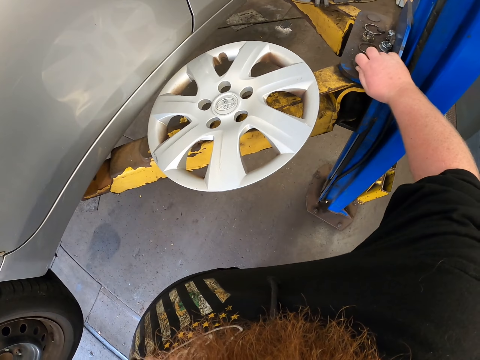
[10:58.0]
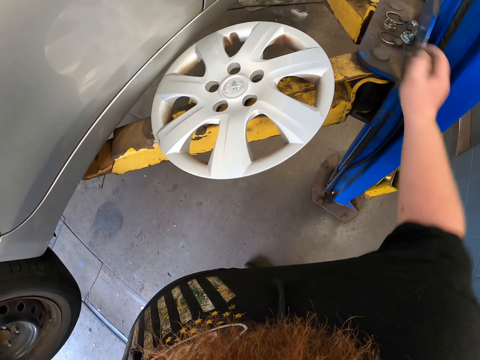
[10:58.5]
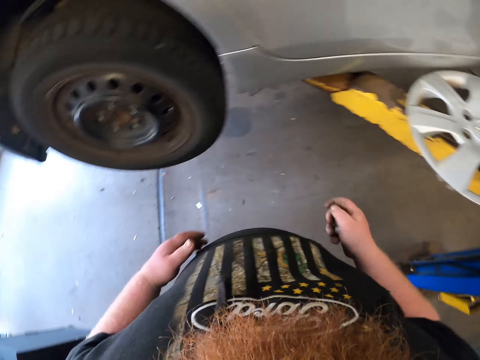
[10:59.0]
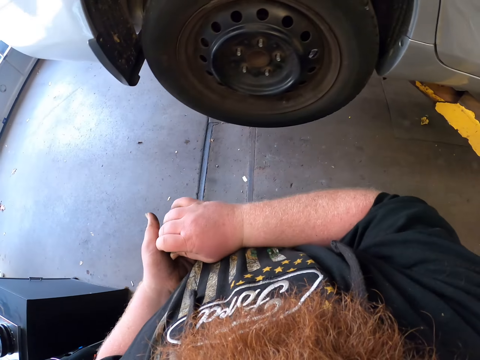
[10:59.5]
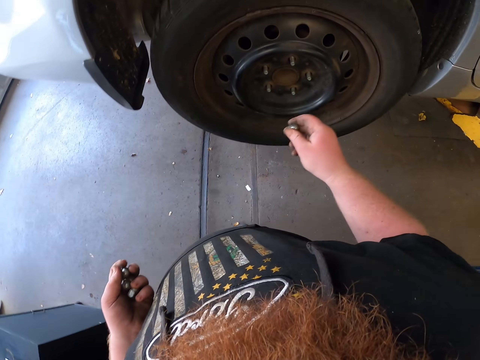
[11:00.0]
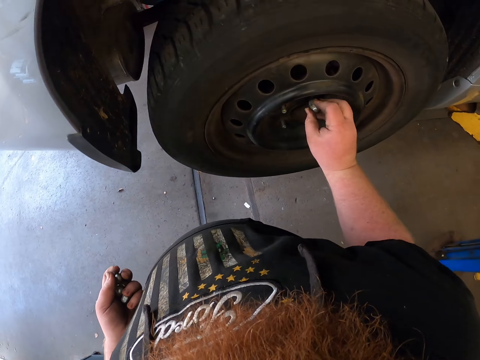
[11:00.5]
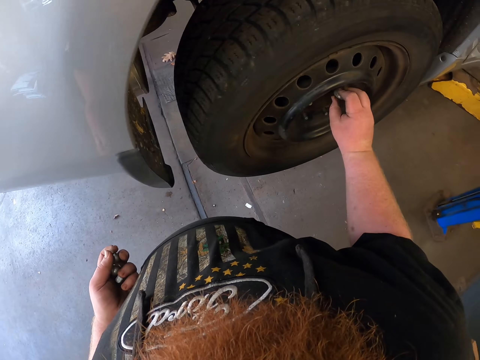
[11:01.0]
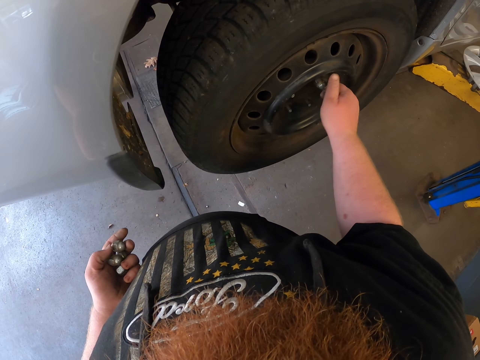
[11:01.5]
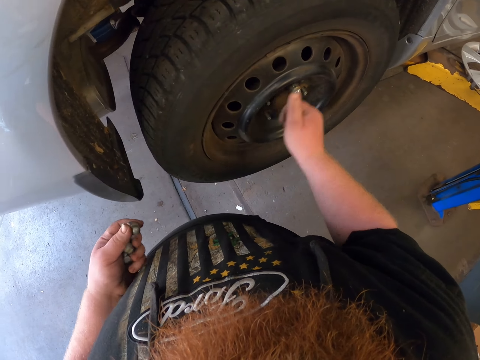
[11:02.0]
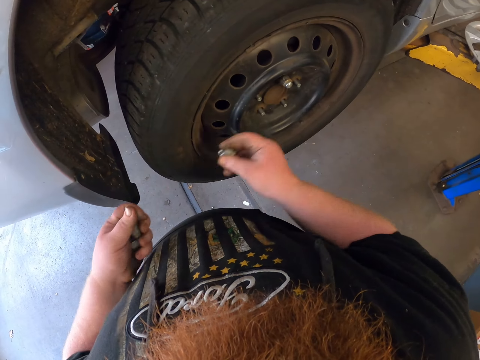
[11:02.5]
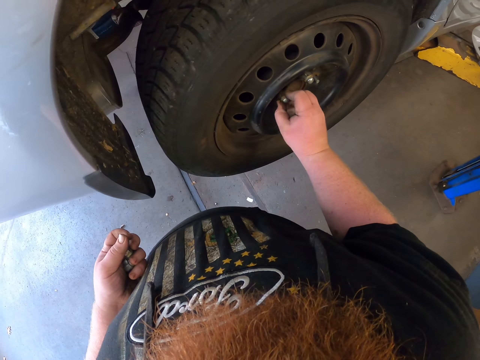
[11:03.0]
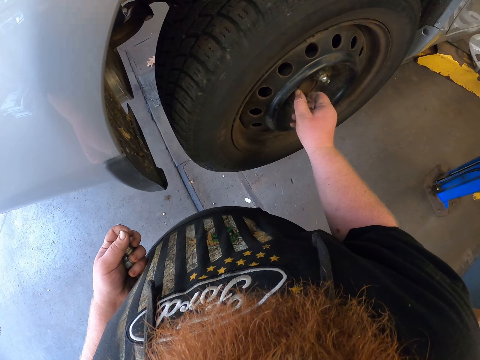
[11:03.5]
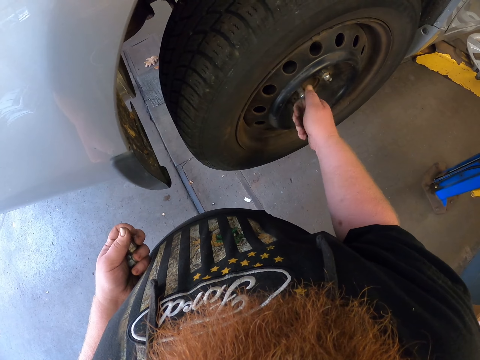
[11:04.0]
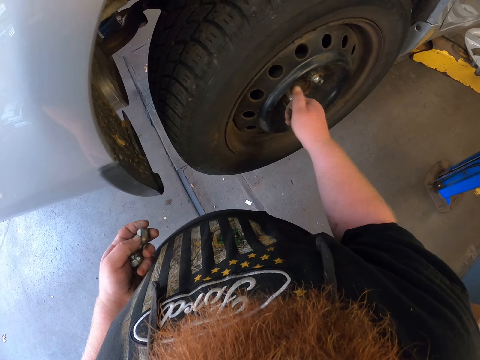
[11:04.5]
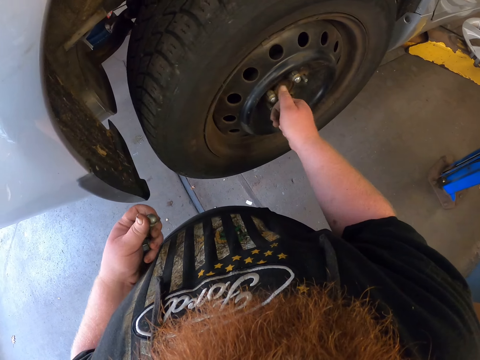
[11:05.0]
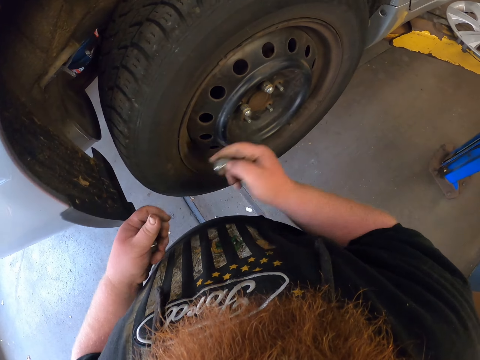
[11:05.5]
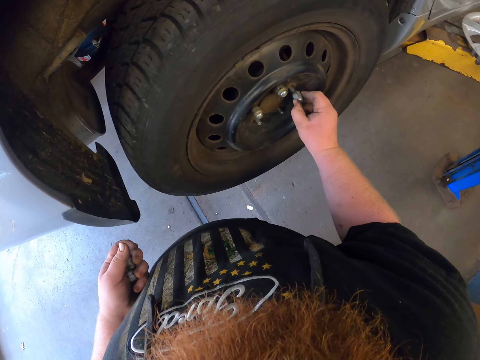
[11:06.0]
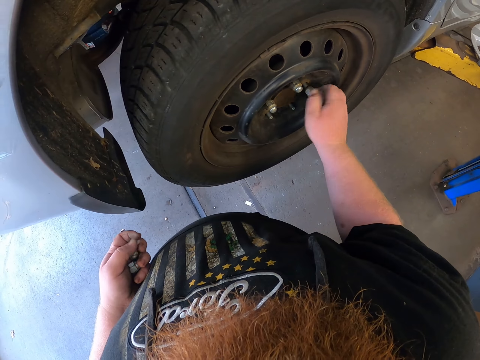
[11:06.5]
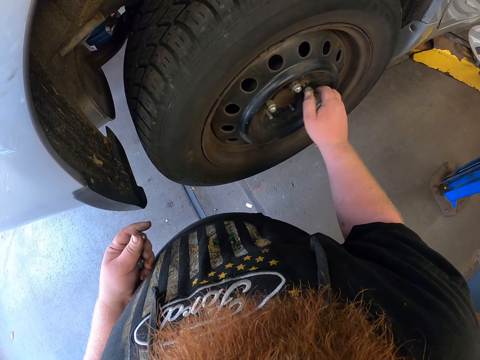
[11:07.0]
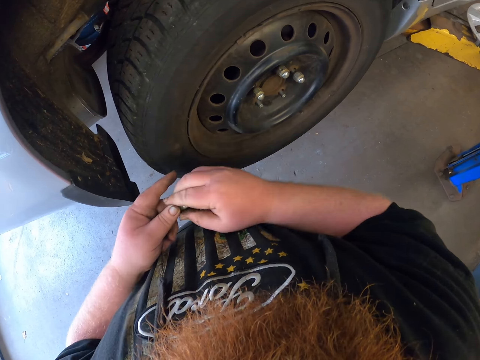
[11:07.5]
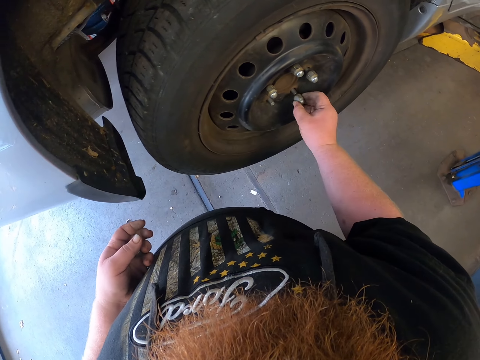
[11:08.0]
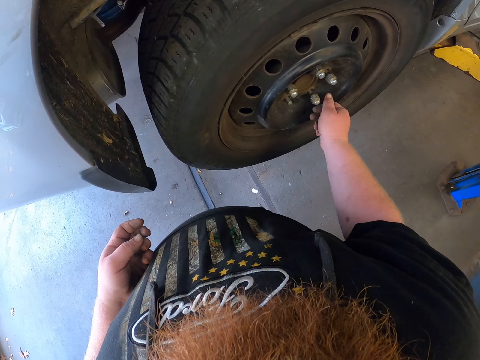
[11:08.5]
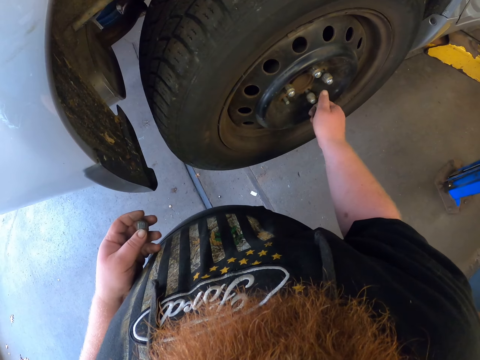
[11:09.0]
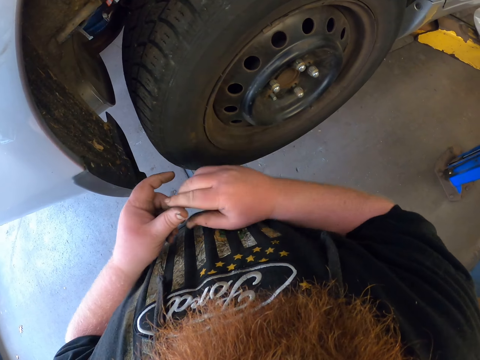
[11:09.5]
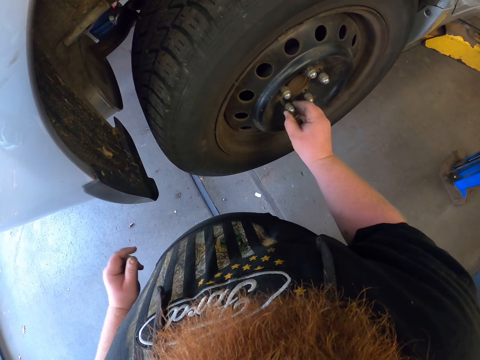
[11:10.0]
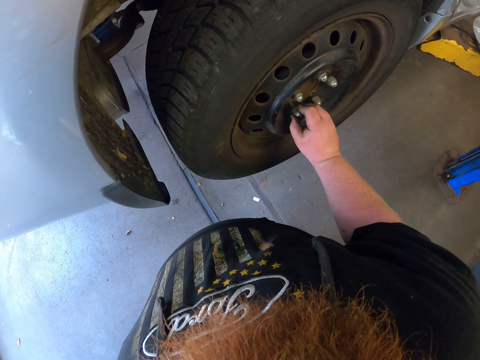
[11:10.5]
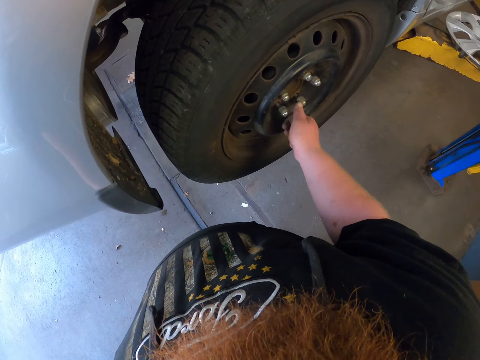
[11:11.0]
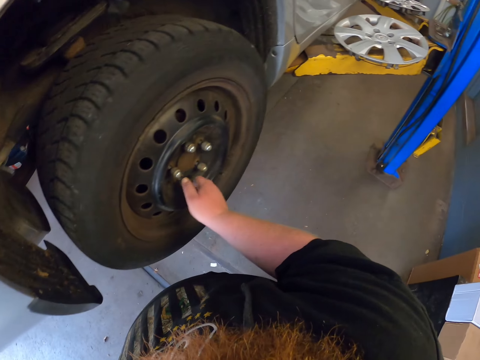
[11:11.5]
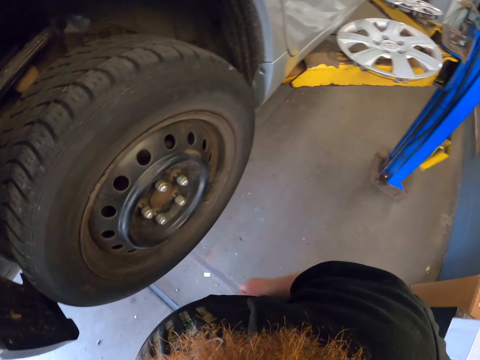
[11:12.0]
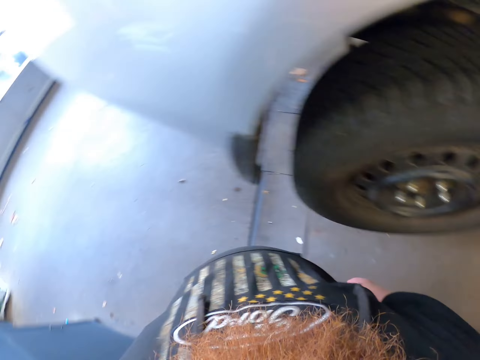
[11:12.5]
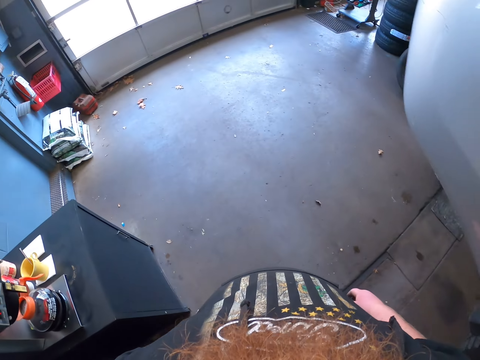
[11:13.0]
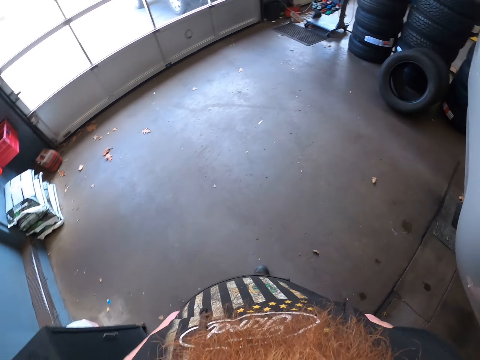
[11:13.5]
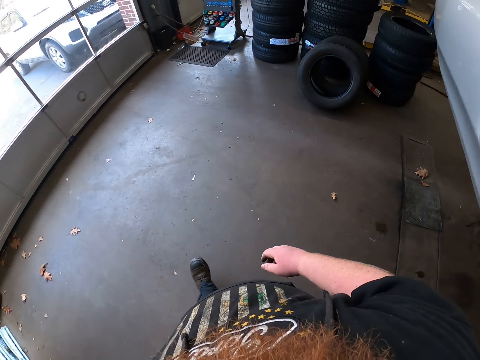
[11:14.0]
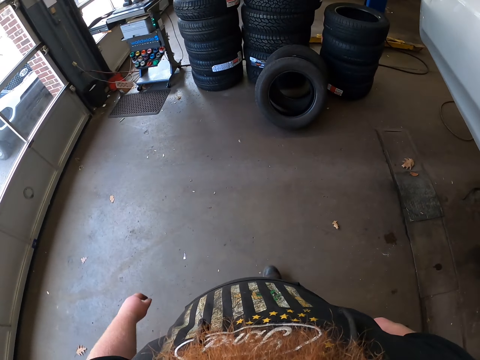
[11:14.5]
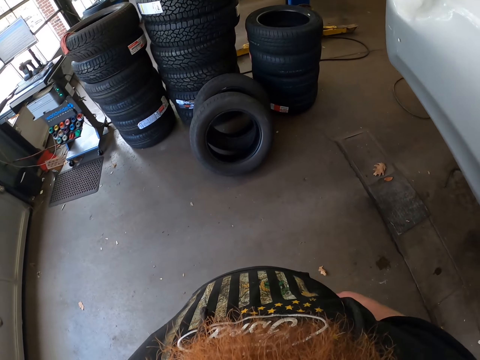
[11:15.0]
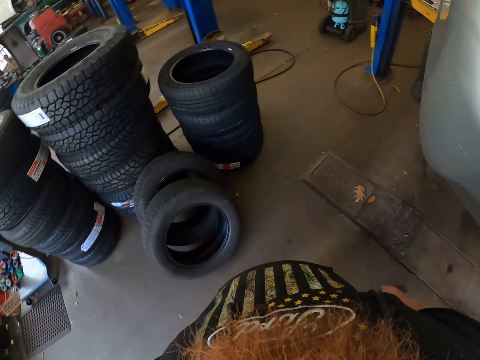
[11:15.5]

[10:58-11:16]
The camera wearer passes some nuts to the left hand. They fix a nut in the hub bolt and tighten the bolt on the wheel. They pick up a nut, fix the nut in the hub bolt and tighten the bolt on the wheel. They pick up a nut, fix the nut in the hub bolt and tighten the bolt on the wheel. They pick up a nut, fix the nut in the hub bolt and tighten the bolt on the wheel. They pick up a nut, fix the nut in the hub bolt and tighten the bolt on the wheel. They walk in the workshop.

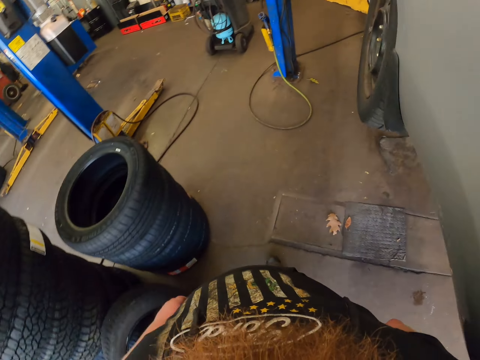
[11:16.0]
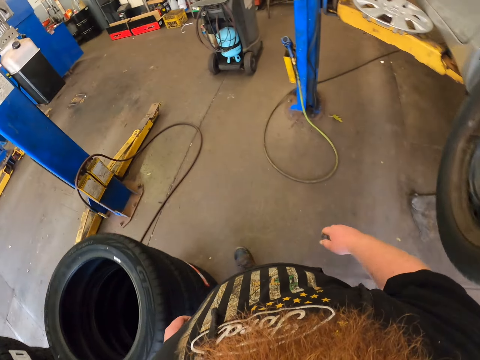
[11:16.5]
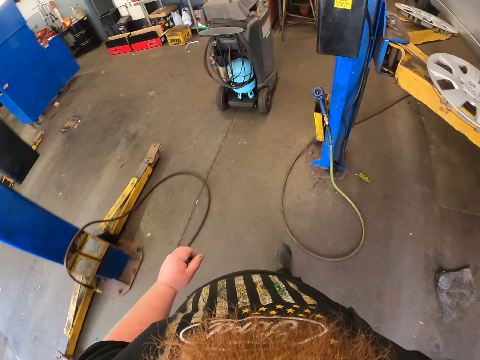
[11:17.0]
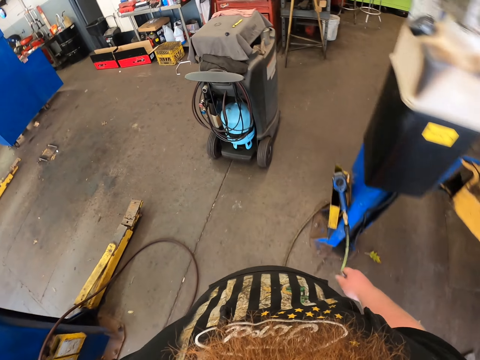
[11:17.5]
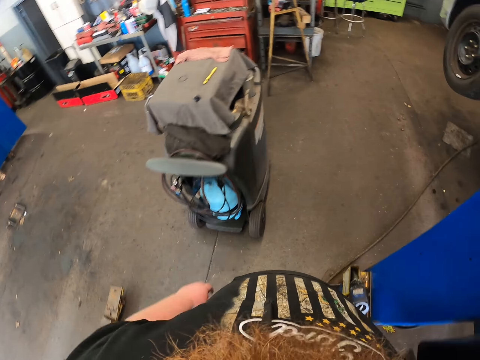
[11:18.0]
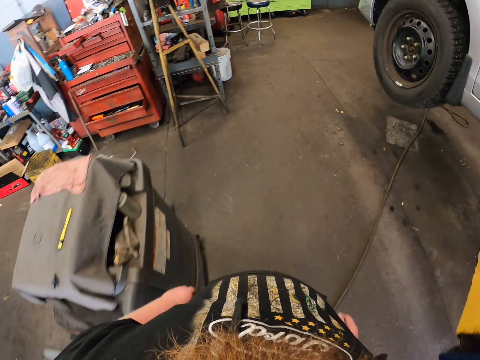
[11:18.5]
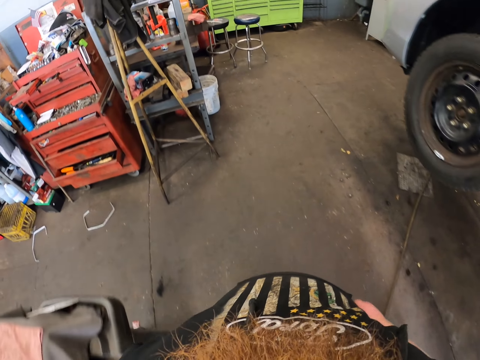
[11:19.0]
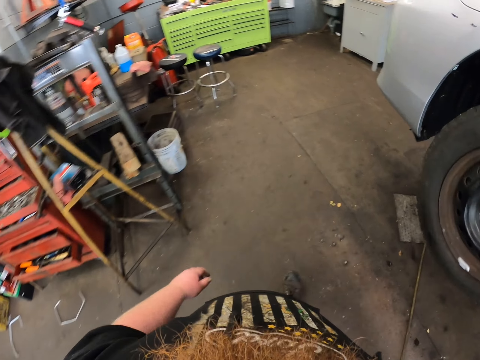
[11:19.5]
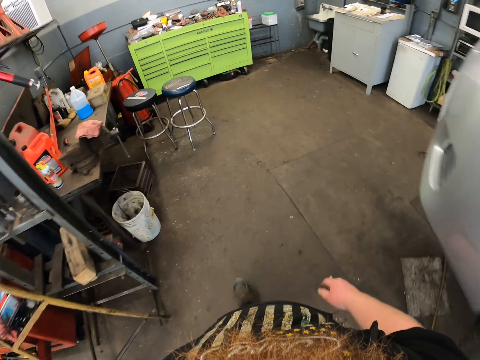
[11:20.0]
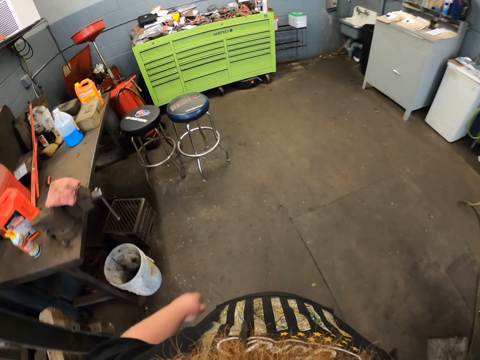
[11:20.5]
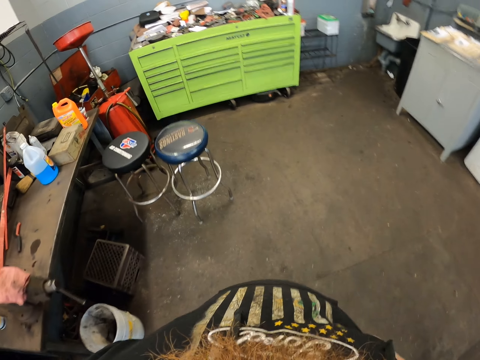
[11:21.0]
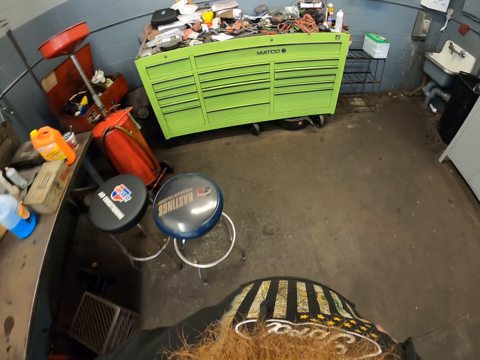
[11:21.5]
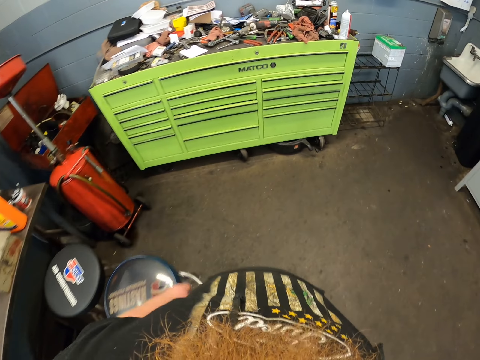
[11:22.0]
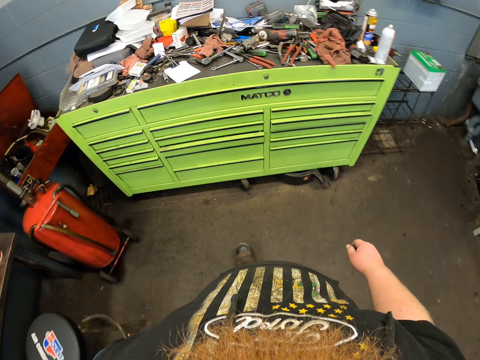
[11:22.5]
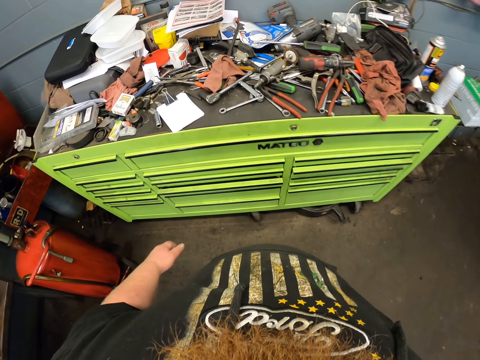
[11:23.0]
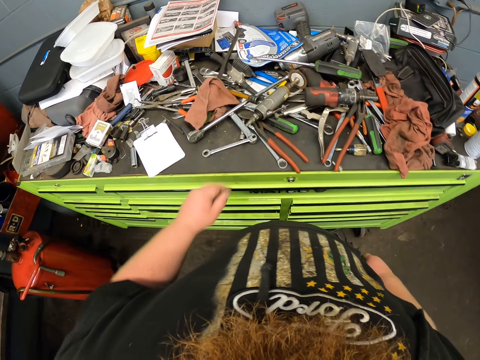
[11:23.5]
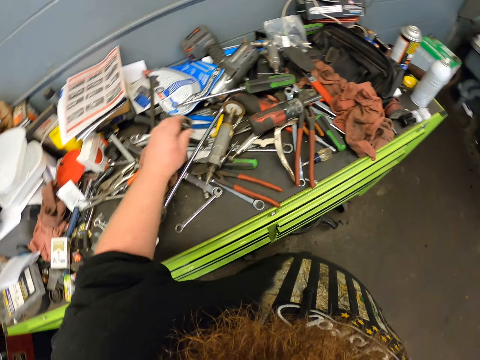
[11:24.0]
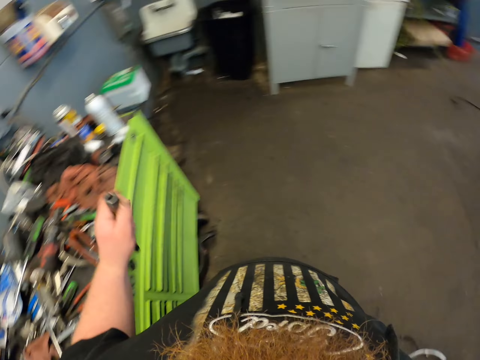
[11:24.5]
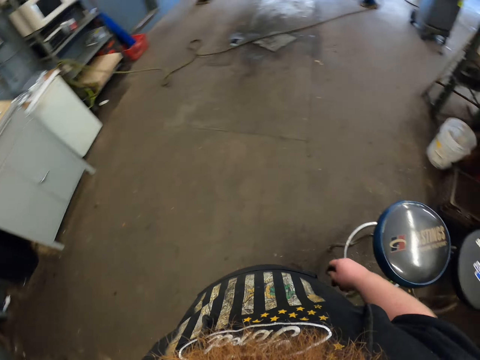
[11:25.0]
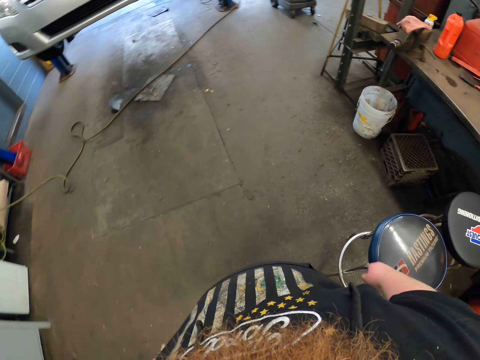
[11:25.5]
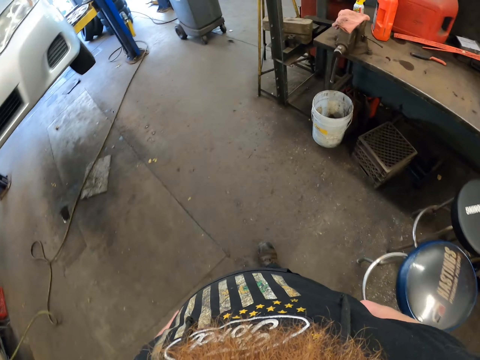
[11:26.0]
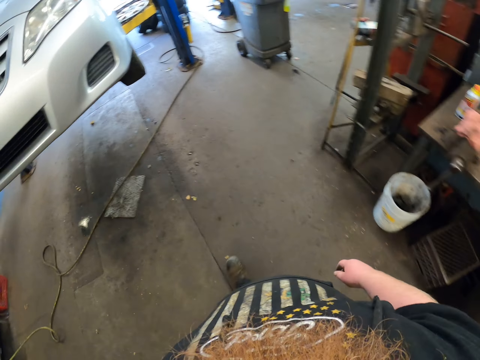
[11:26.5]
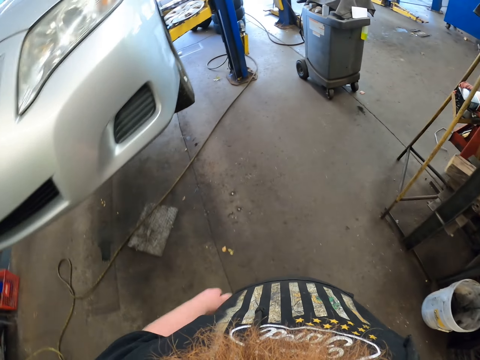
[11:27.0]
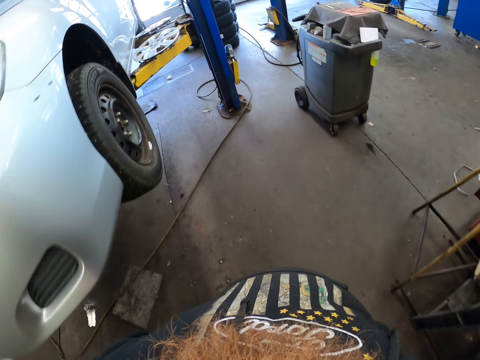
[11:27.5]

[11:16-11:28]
The camera wearer picks up the hand drill machine or drill bit from the cupboard. They walk in the workshop.
